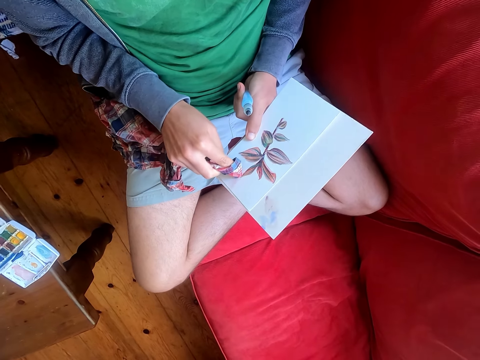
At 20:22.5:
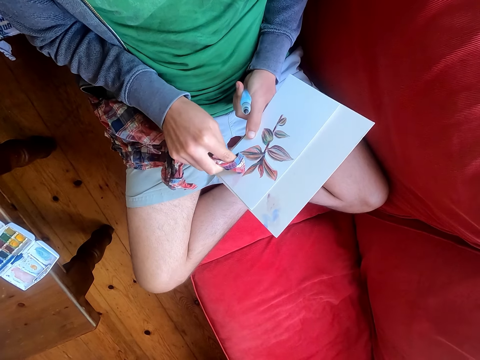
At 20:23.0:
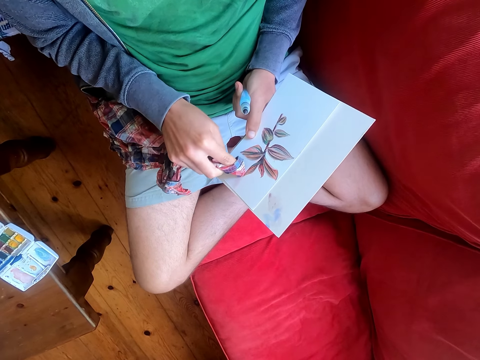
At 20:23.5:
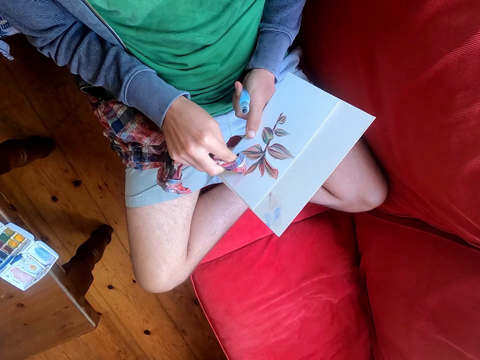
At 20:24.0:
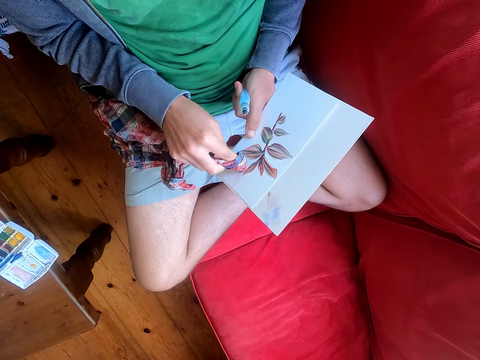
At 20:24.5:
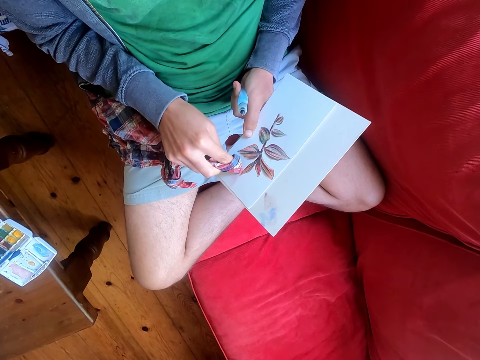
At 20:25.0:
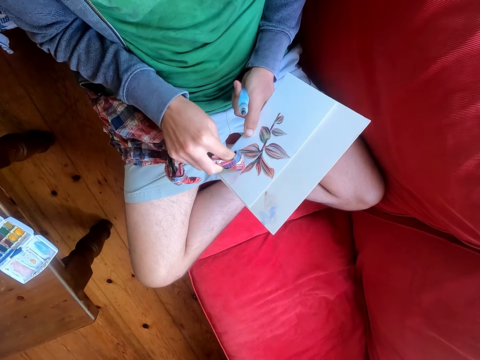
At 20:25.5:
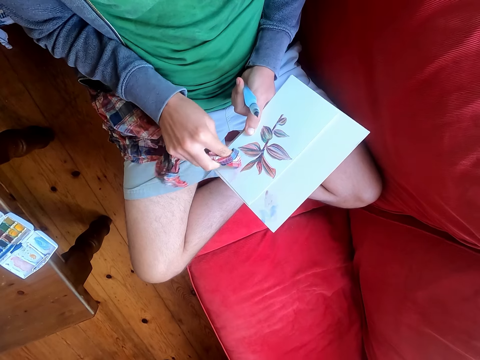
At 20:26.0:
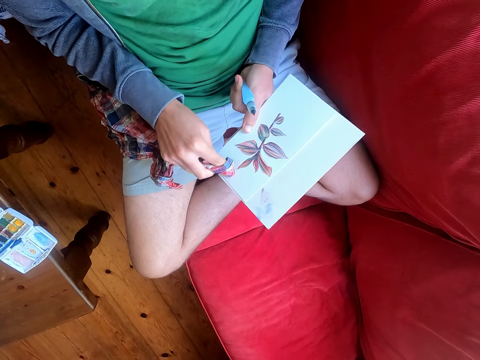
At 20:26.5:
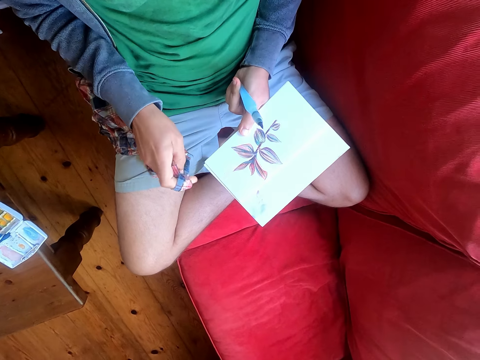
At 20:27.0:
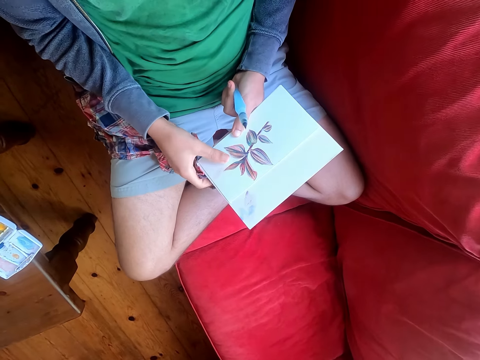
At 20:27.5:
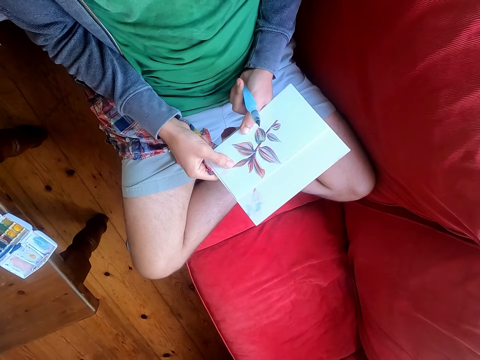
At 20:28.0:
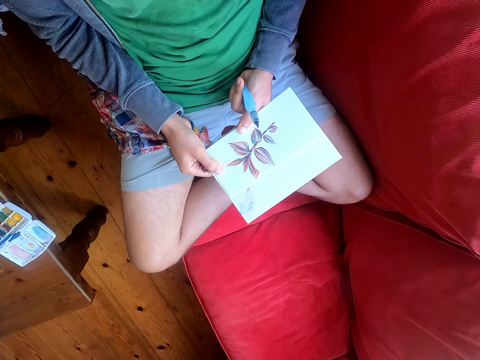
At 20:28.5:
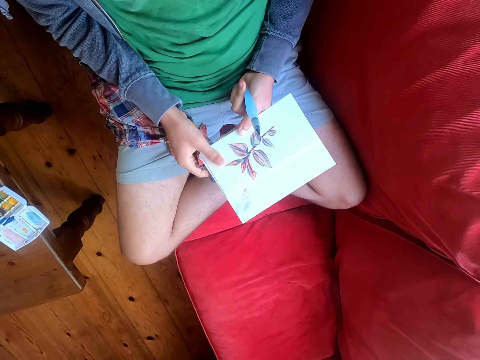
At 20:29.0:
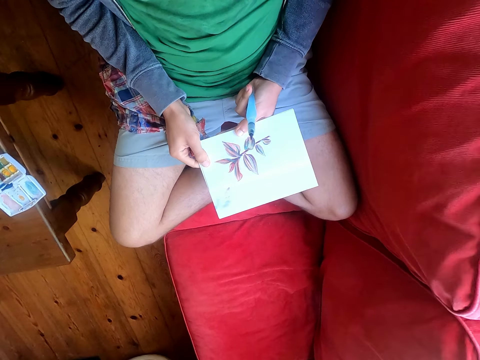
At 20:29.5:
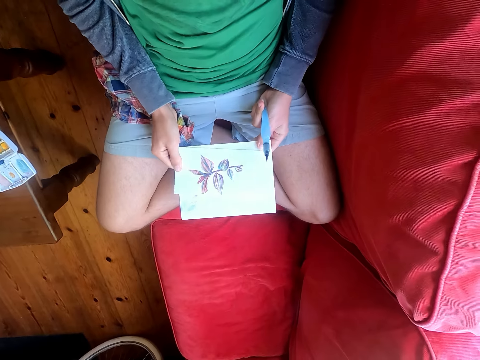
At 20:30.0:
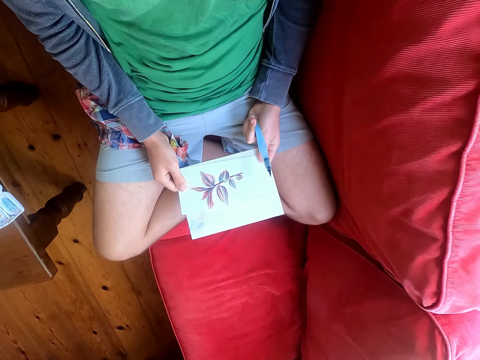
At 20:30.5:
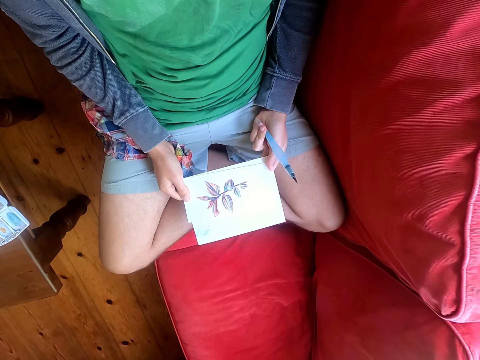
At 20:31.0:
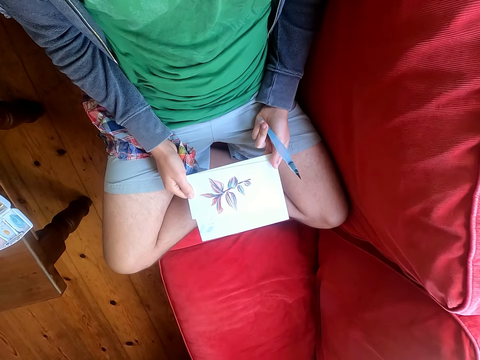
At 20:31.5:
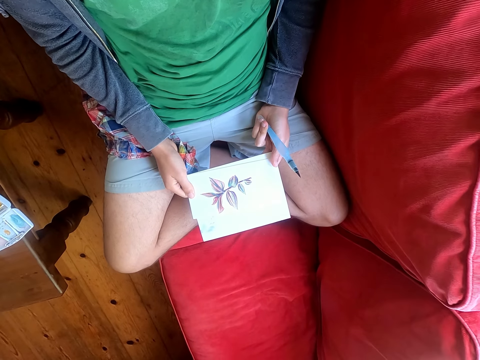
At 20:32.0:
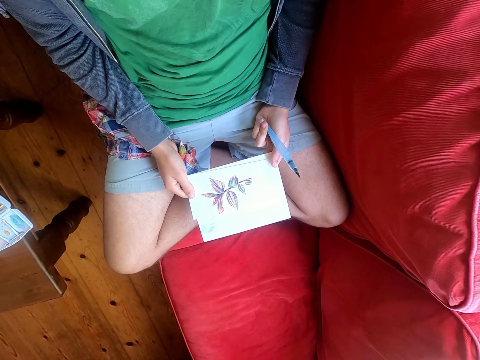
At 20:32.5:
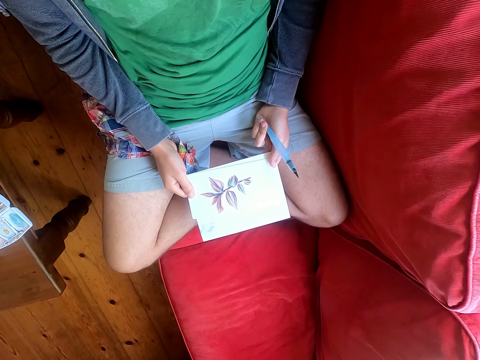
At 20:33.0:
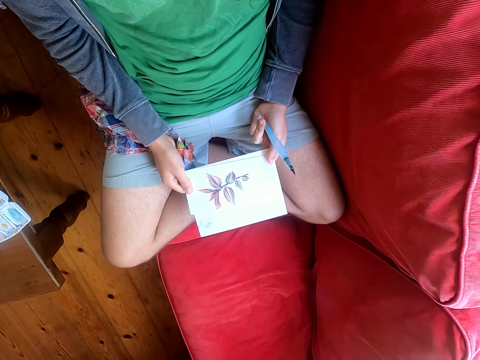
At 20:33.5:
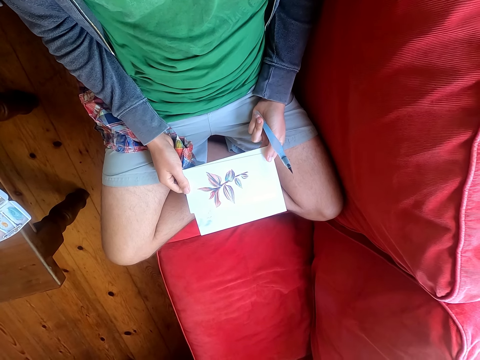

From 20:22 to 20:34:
The camera wearer rubs the piece of paper with his thumb. He puts a paint paper in the legs. He looks at the drawing.

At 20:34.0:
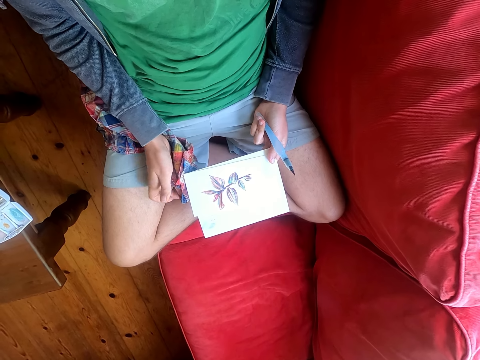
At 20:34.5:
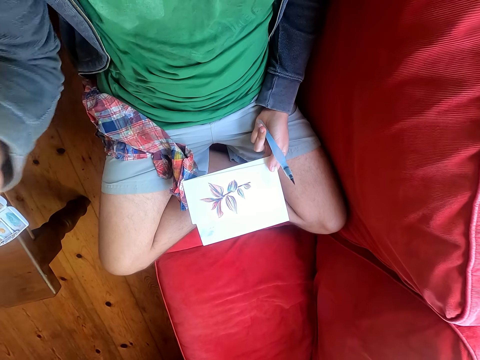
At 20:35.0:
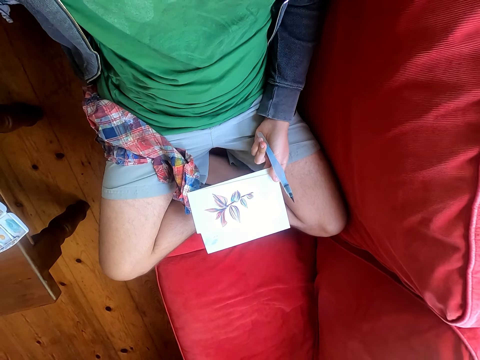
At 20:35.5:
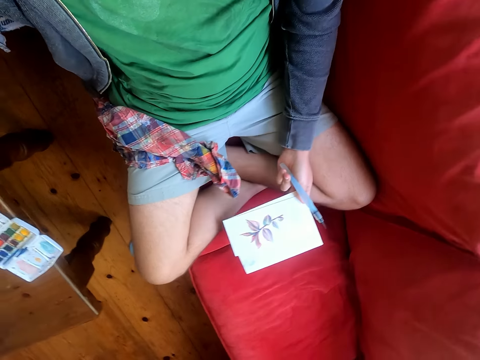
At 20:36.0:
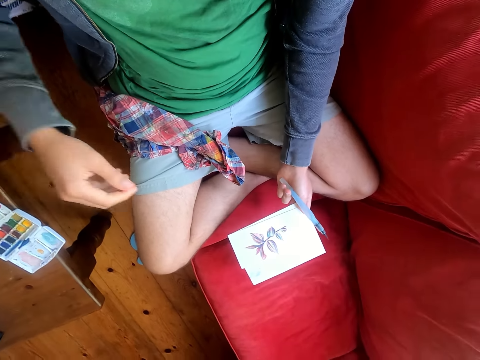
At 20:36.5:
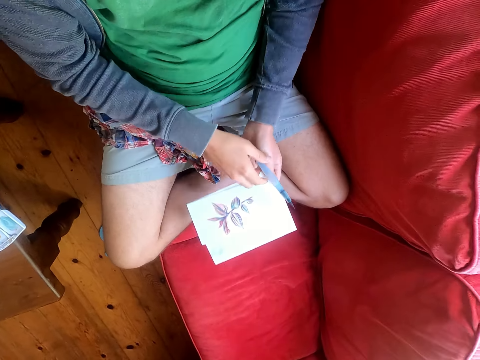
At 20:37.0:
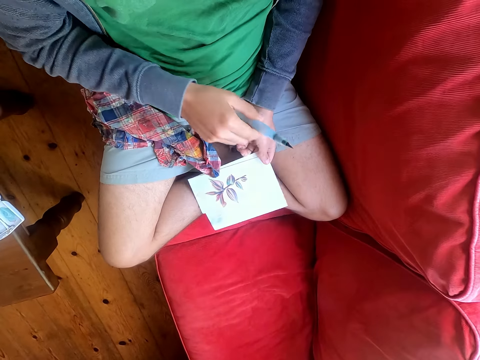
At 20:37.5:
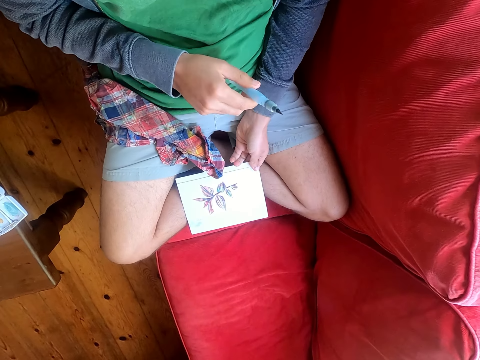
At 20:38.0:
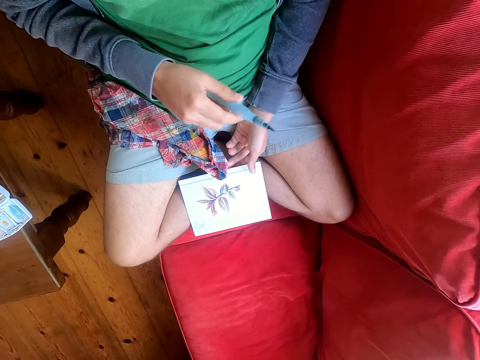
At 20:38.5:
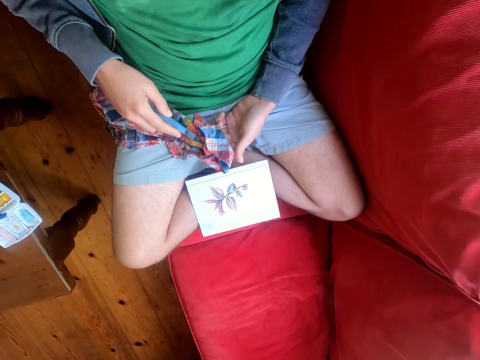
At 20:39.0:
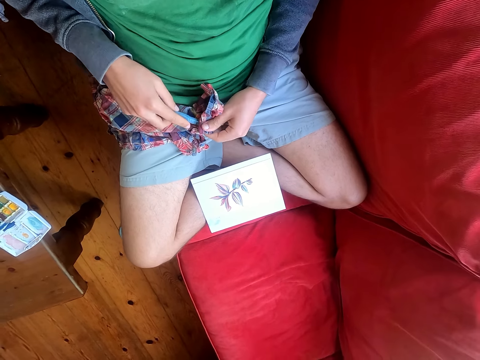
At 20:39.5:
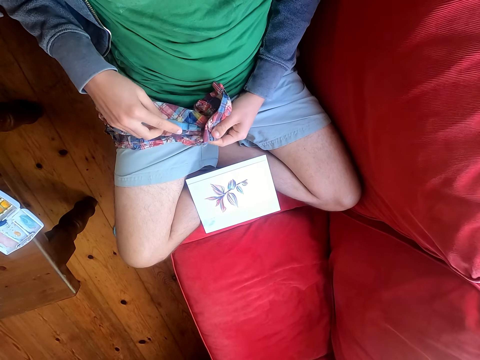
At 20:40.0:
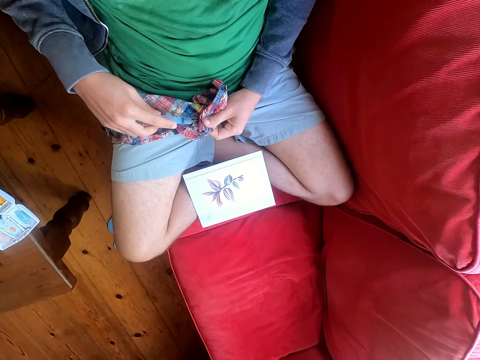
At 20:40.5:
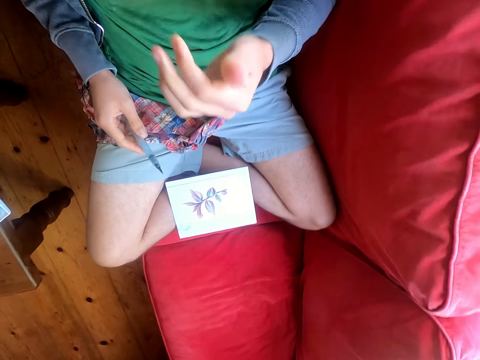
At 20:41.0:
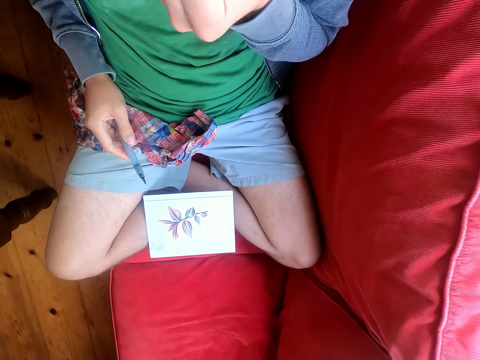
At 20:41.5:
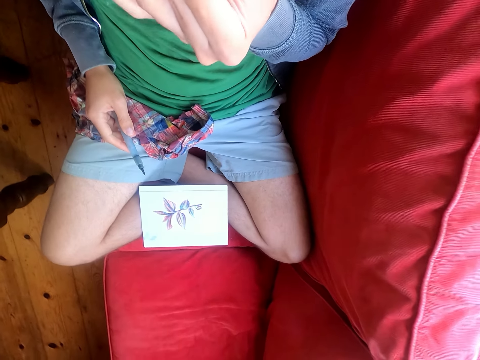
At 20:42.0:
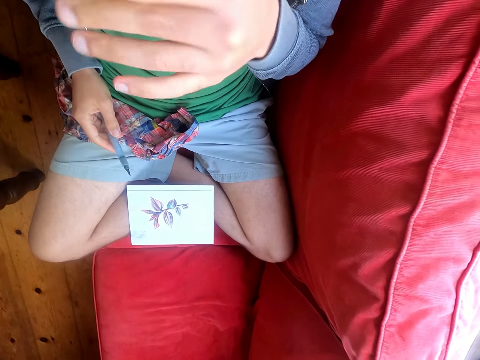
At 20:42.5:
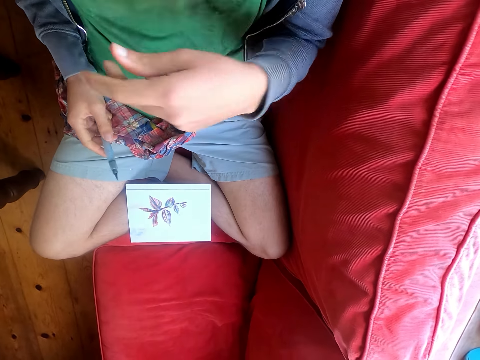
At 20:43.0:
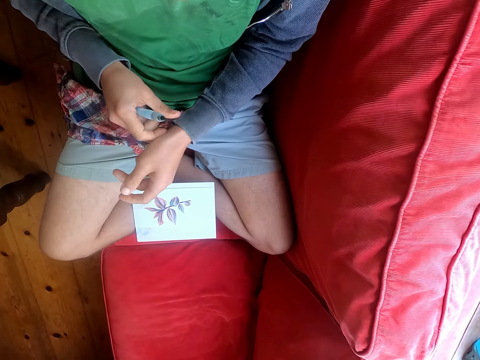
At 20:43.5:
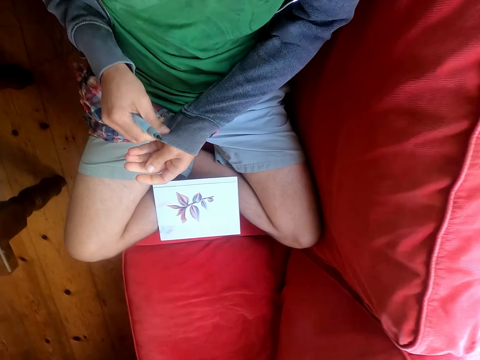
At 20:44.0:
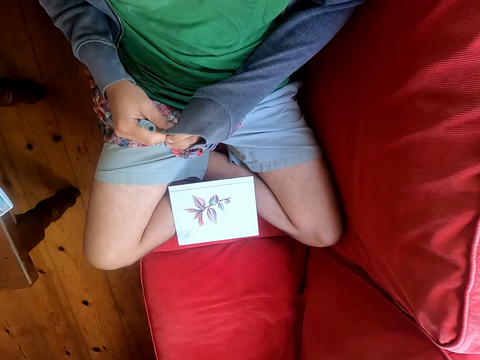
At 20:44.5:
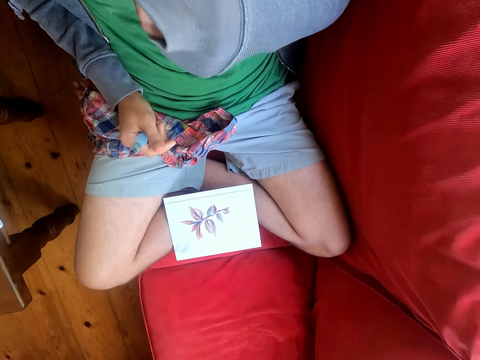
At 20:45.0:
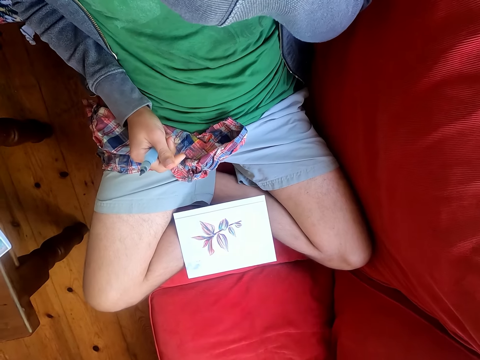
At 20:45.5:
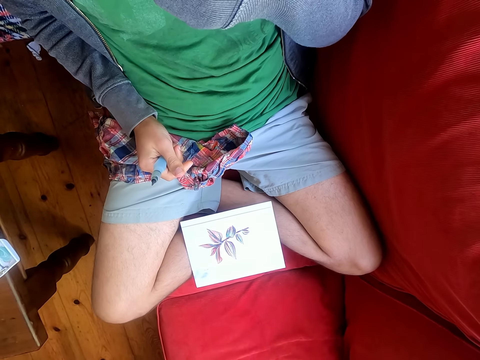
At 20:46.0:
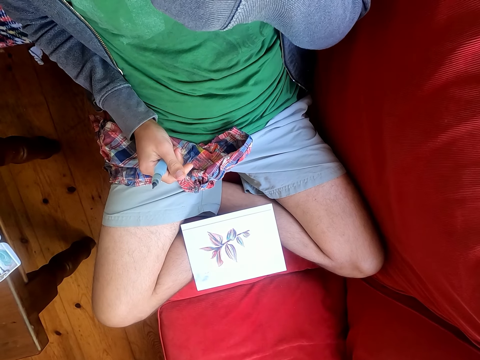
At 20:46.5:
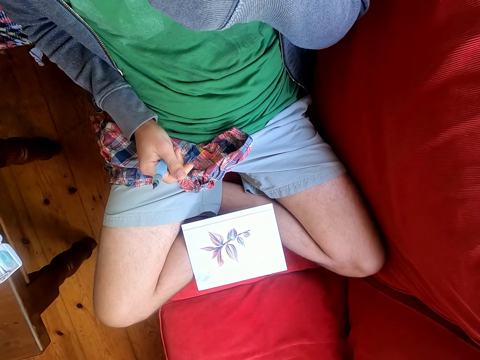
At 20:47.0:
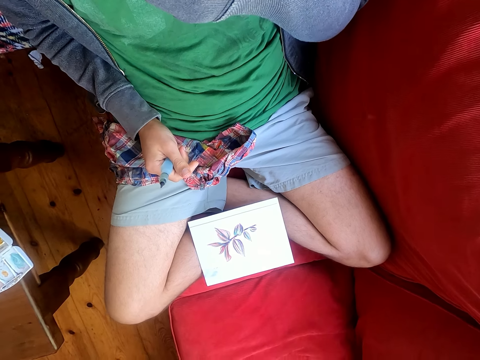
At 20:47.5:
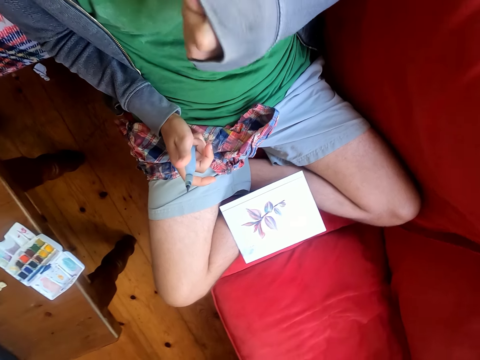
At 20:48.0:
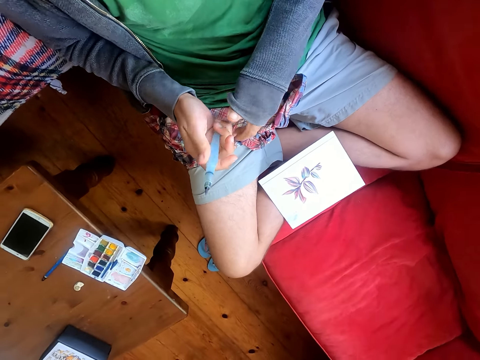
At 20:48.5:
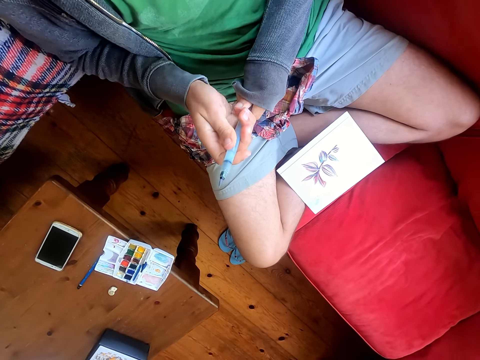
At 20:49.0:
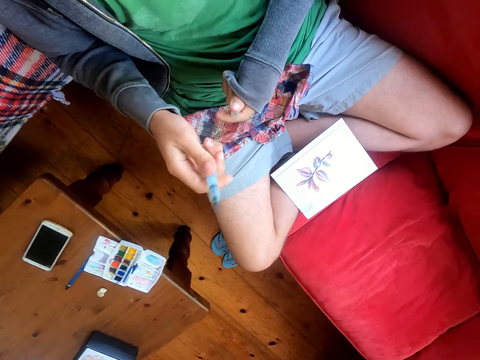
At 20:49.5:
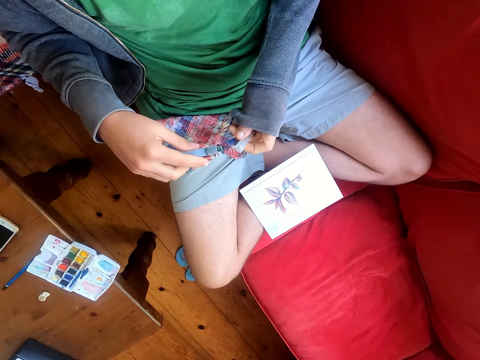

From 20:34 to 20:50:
The camera wearer moves a paper. He wipes the paintbrush with a cloth. He touches his face. He wipes his nose with his hand. He pulls his jumper. He wipes his nose with his jumper. He closes the paint brush.
